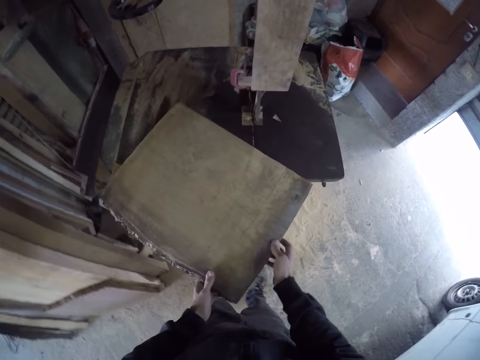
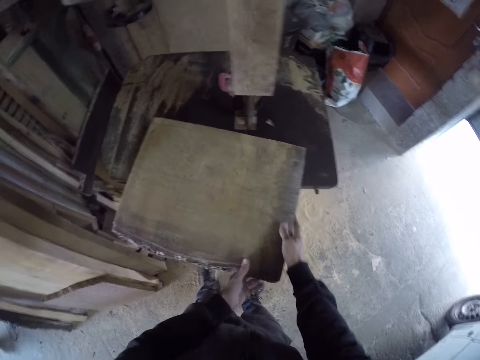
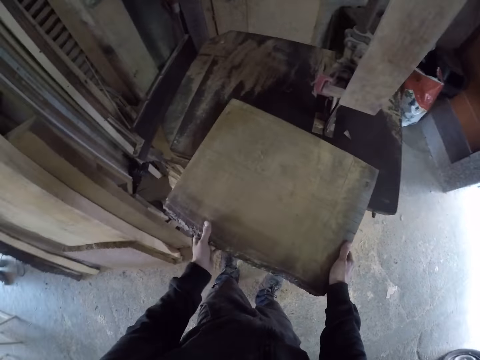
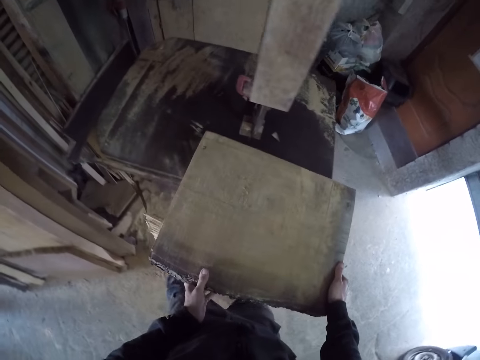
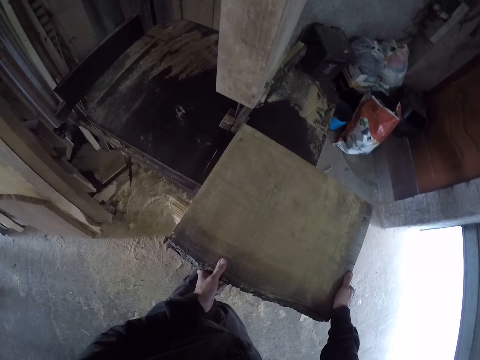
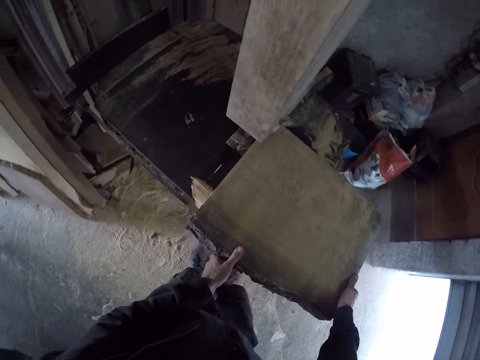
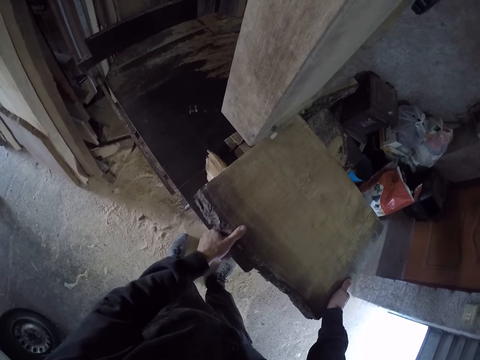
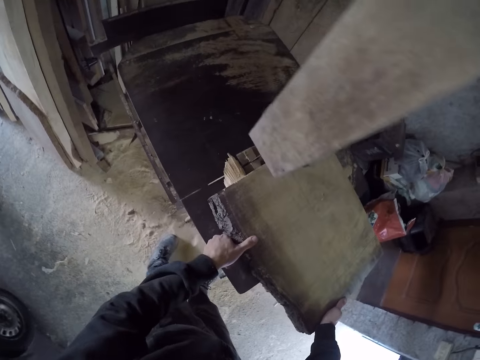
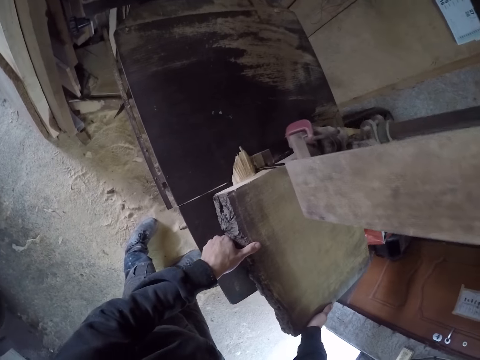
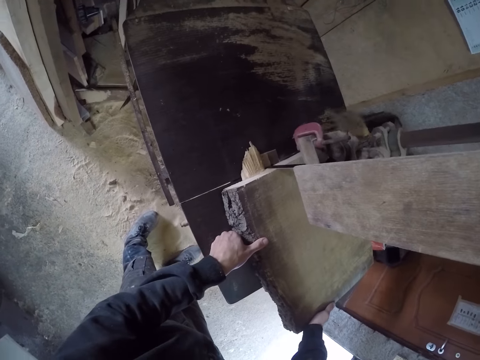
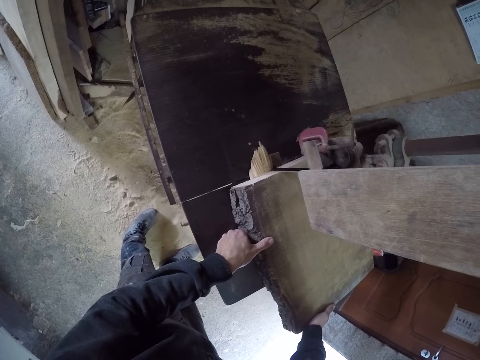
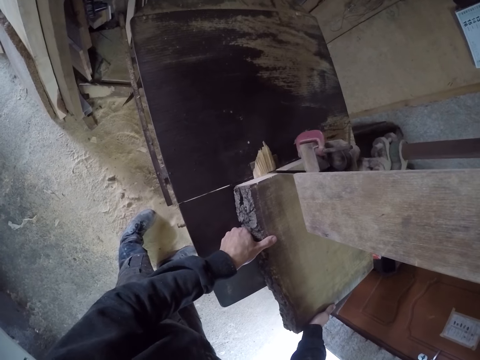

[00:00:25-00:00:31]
The camera wearer turns the piece of wood on the wood cutting machine with both hands. They position the piece of wood against the blade on the wood cutting machine. They push the wood. They cut part of the wood with the wood cutting machine.

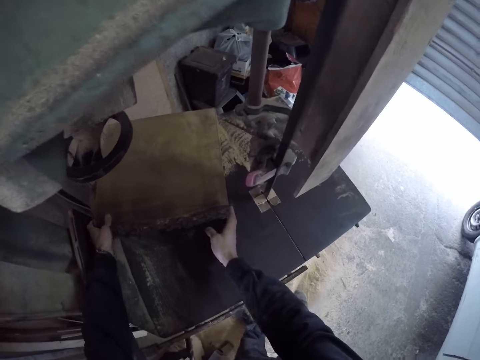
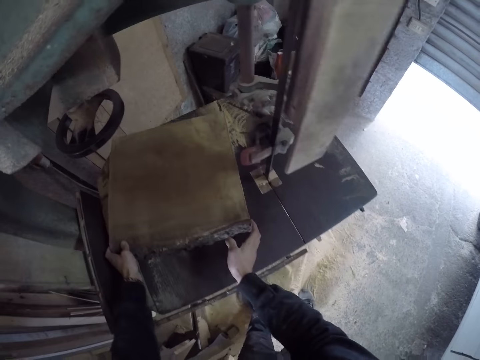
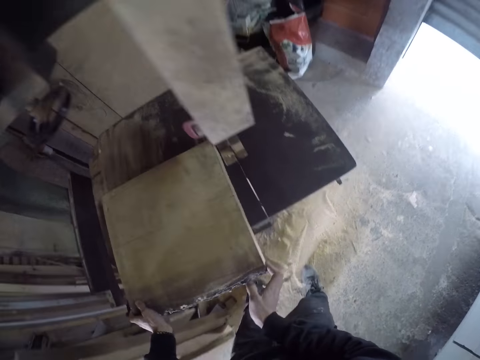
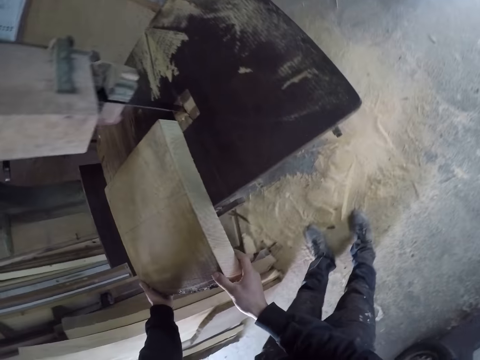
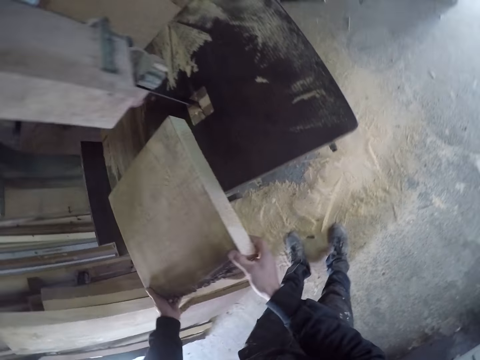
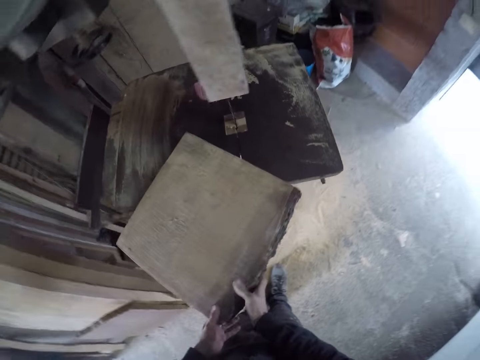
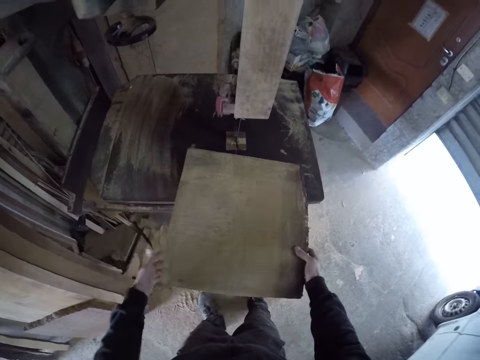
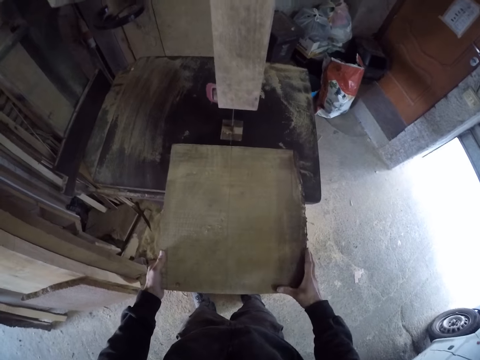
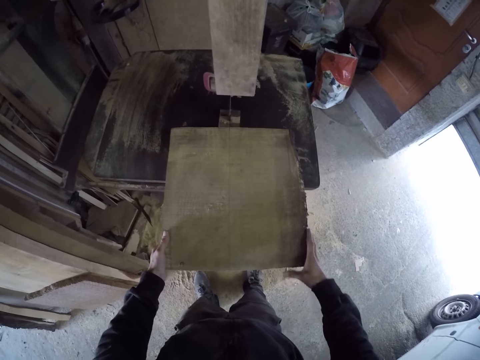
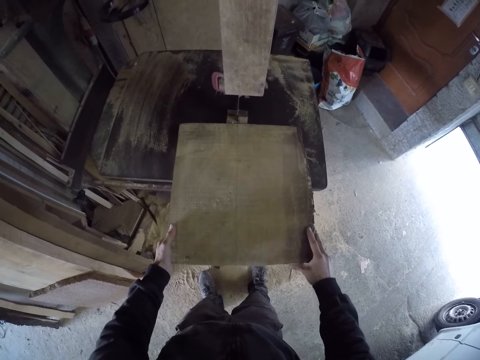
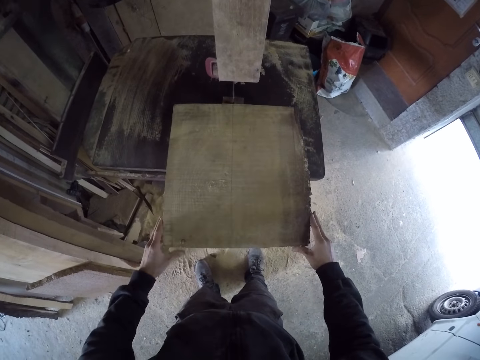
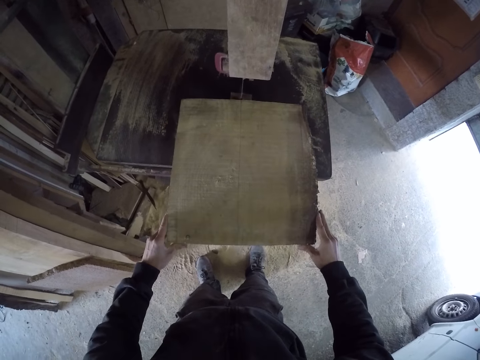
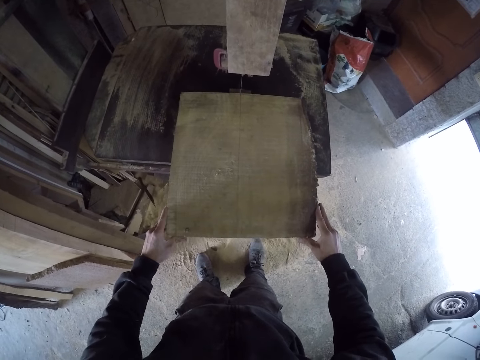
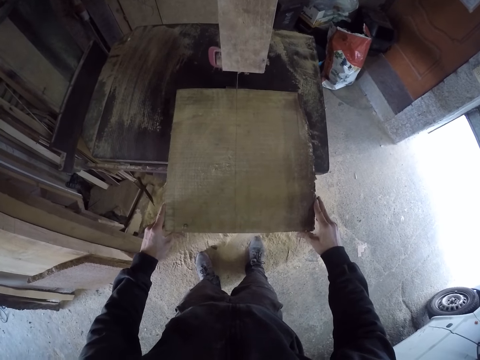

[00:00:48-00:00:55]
The camera wearer moves the piece of wood on the wood cutting machine with both hands. He pulls the piece of wood on the wood cutting machine with both hands. He turns the piece of wood on the wood cutting machine with both hands. He pushes the wood. He positions the piece of wood against the blade on the wood cutting machine. He cuts the piece of wood in his hands with the wood cutting machine.

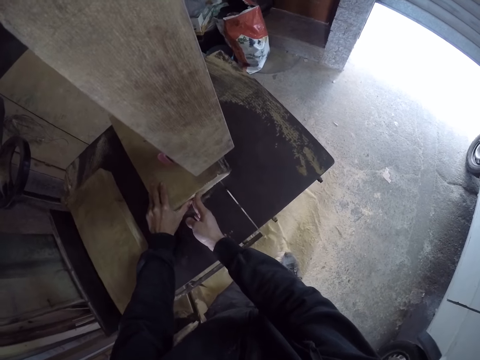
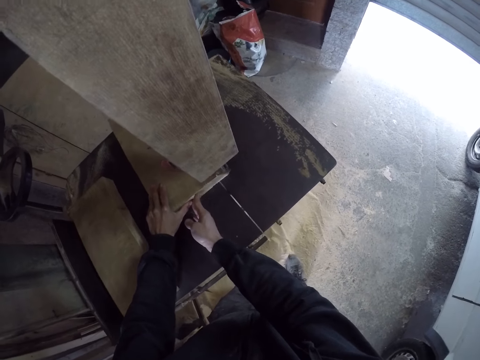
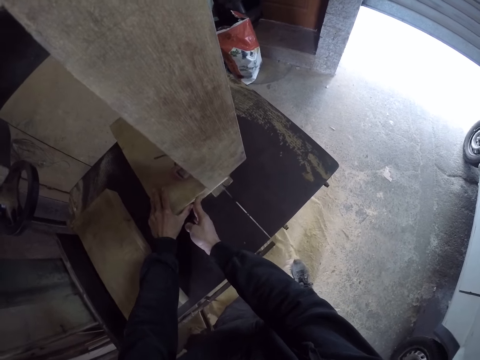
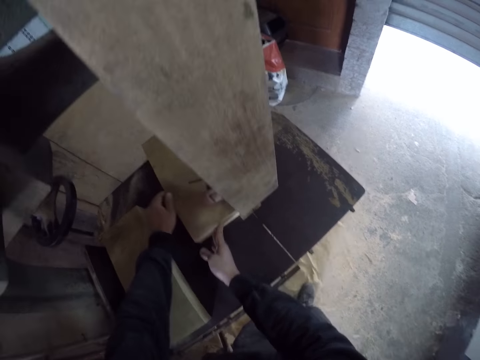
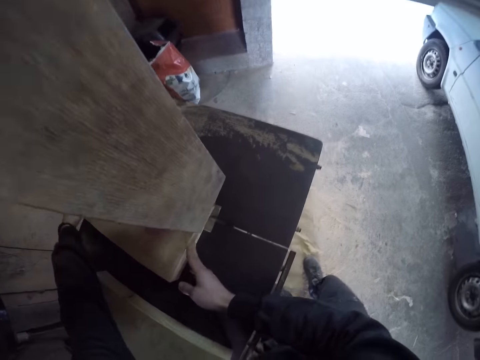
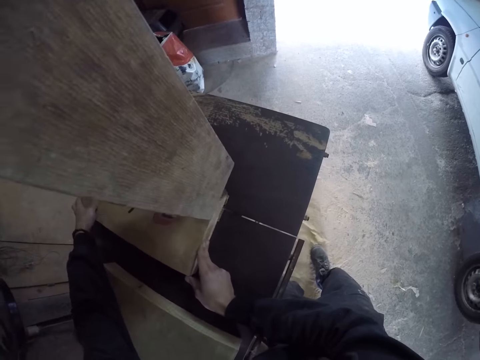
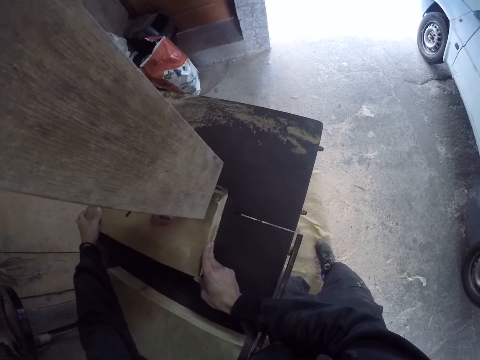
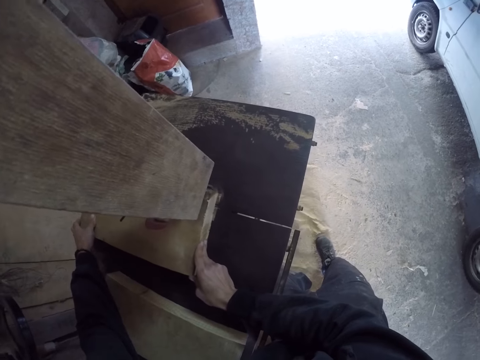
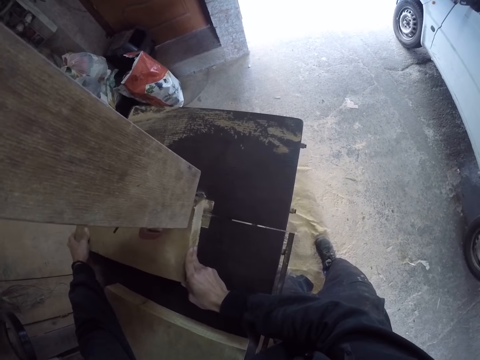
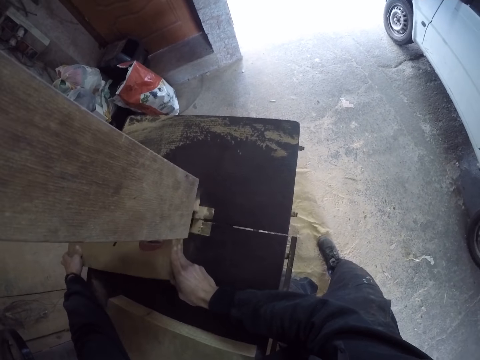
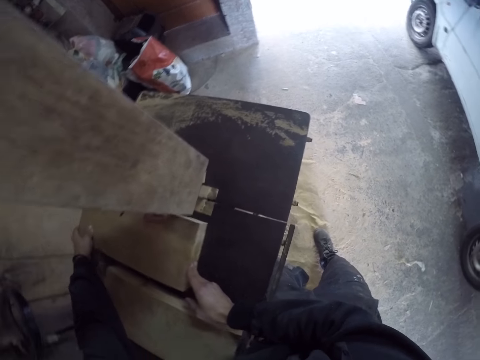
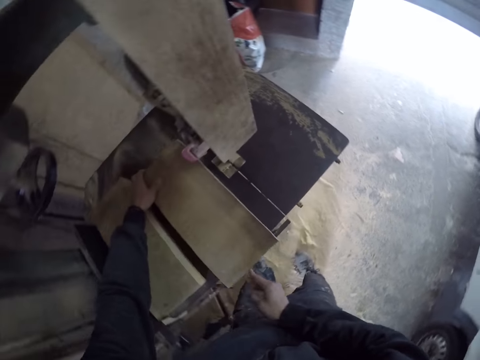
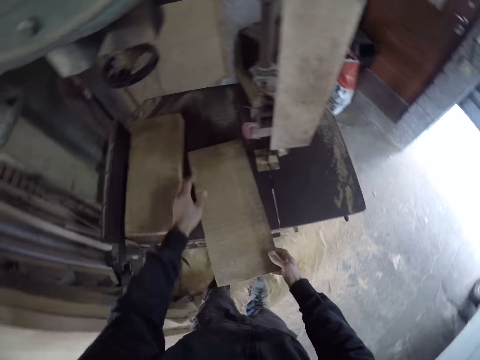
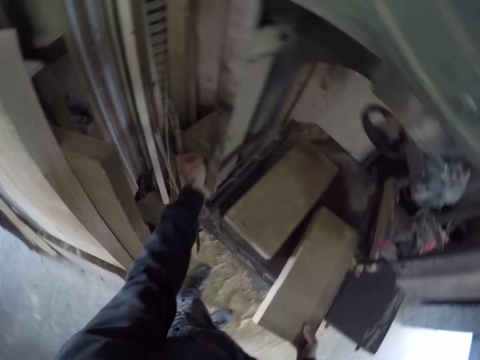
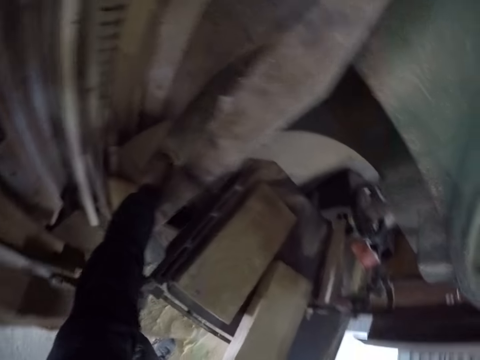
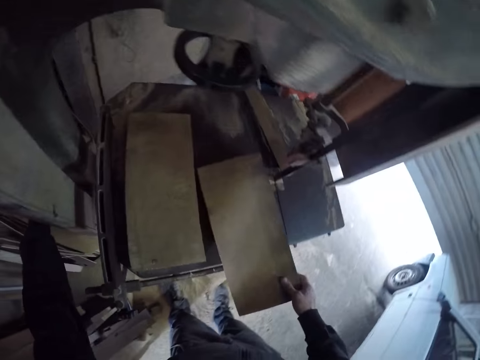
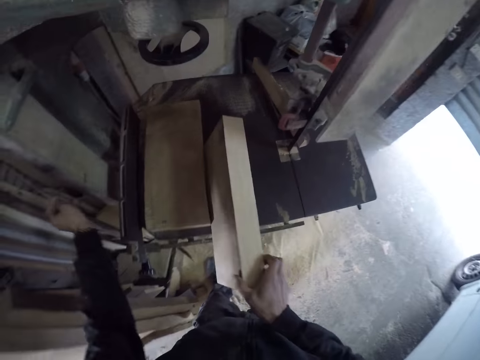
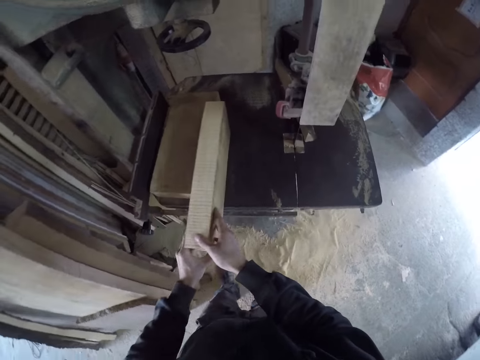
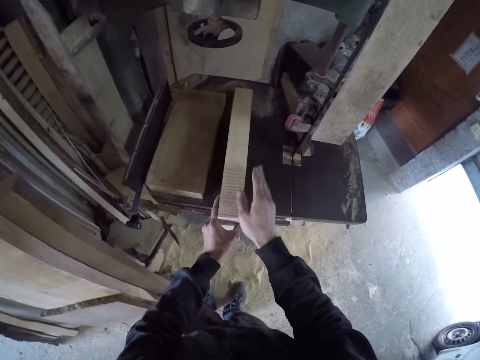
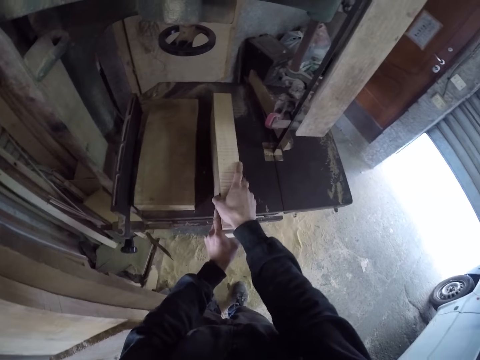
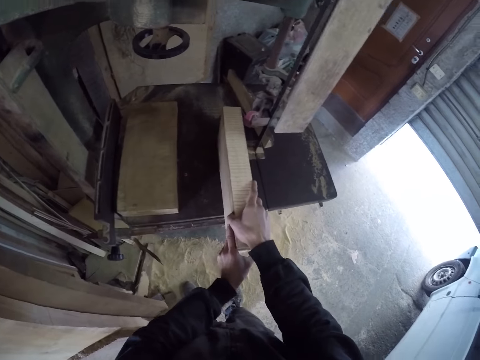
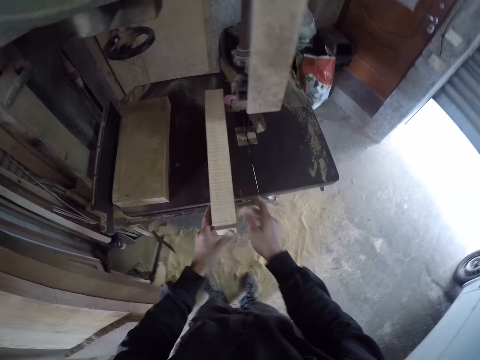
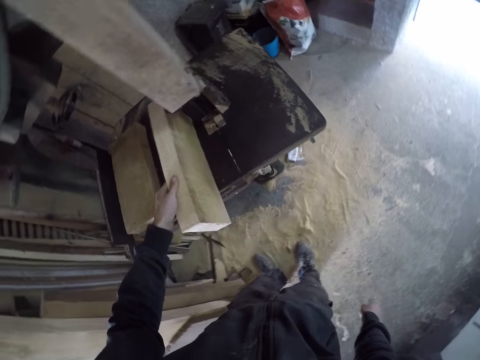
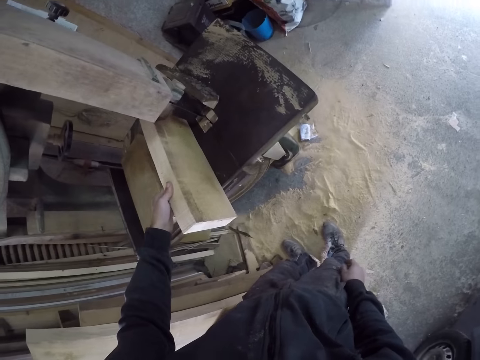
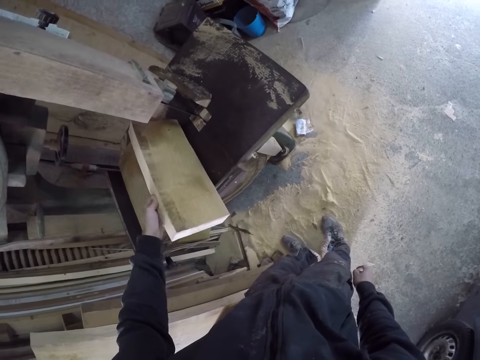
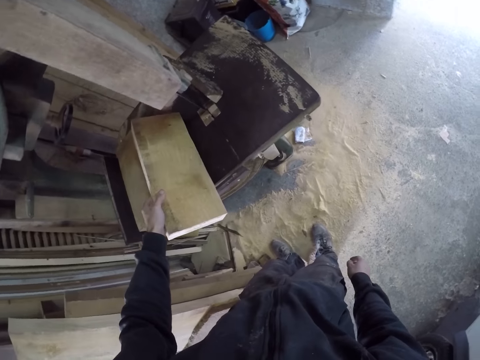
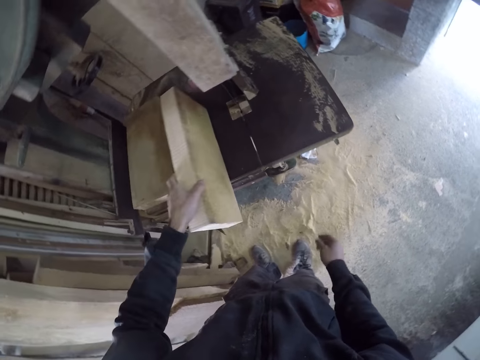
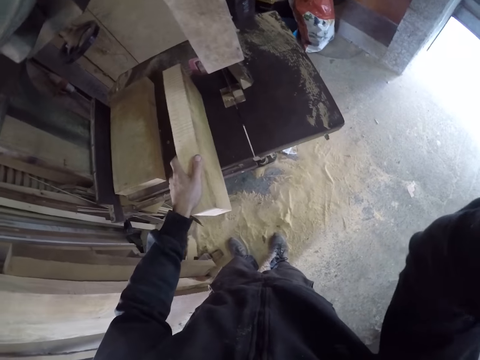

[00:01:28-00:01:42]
The camera wearer moves his left hand to the second end of the piece of wood. He pulls the wood. He moves the piece of wood on the wood cutting machine with both hands. He turns off the wood cutting machine with his left hand. He touches the wood cutter. He turns the piece of wood on the wood cutting machine with both hands. He picks up the wood. He moves the piece of wood on the wood cutting machine with both hands and taps the piece of wood with his right hand. He pushes the wood. He moves the piece of wood on the wood cutting machine with both hands. He stares at the wood. He turns the piece of wood on the wood cutting machine with his left hand. He does so again.
